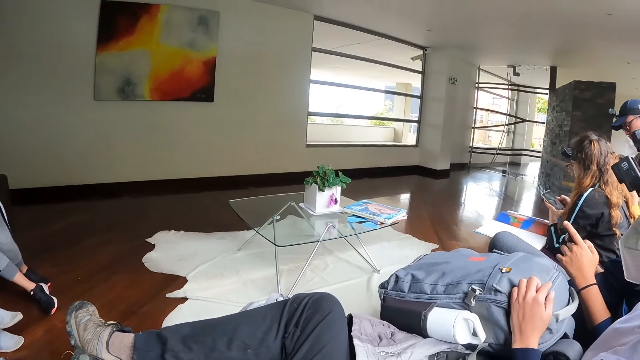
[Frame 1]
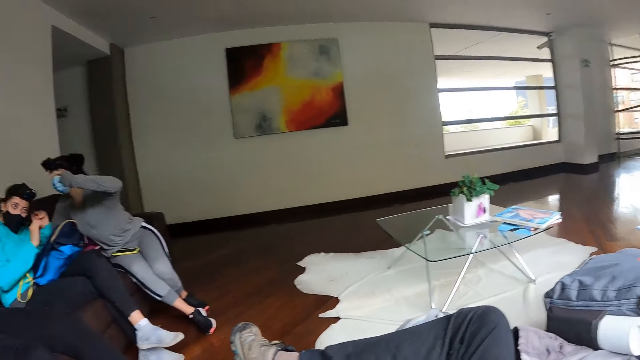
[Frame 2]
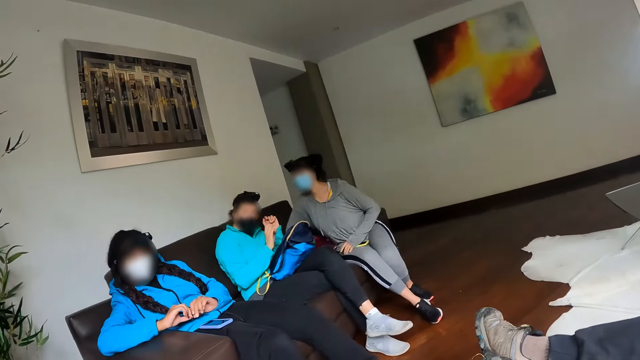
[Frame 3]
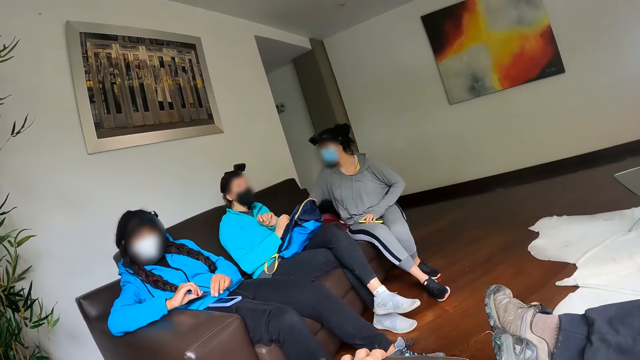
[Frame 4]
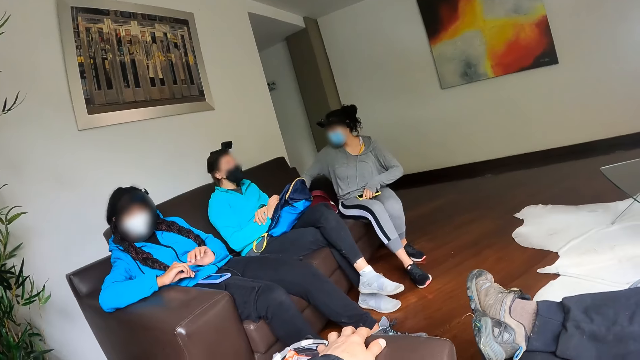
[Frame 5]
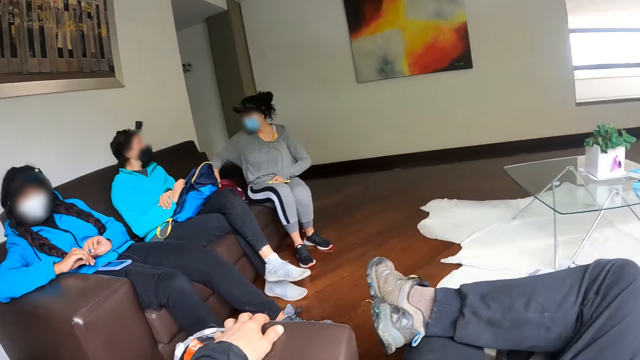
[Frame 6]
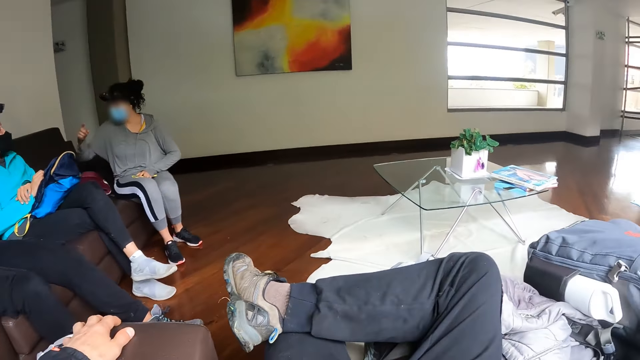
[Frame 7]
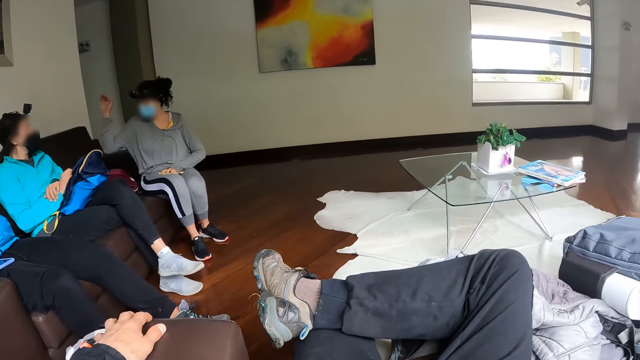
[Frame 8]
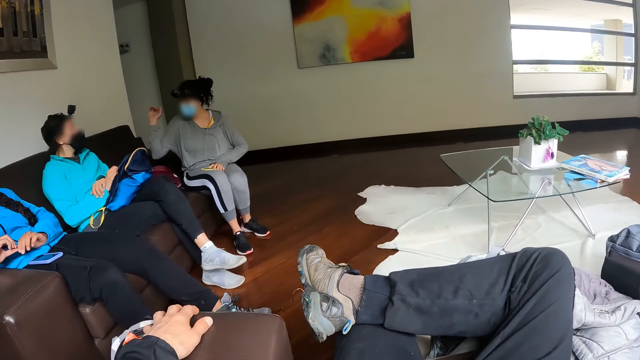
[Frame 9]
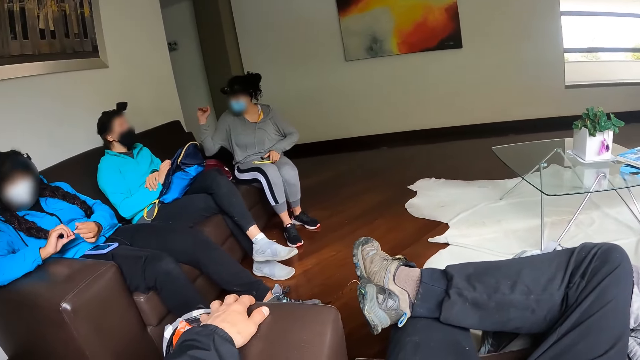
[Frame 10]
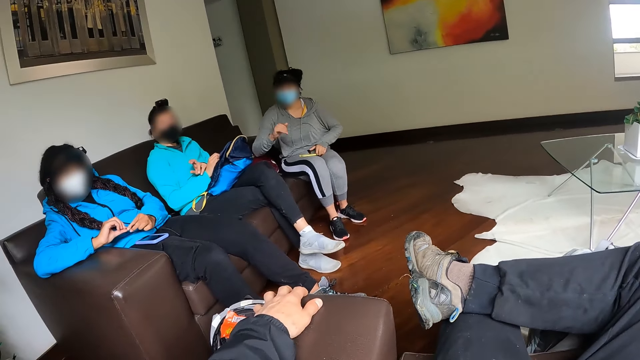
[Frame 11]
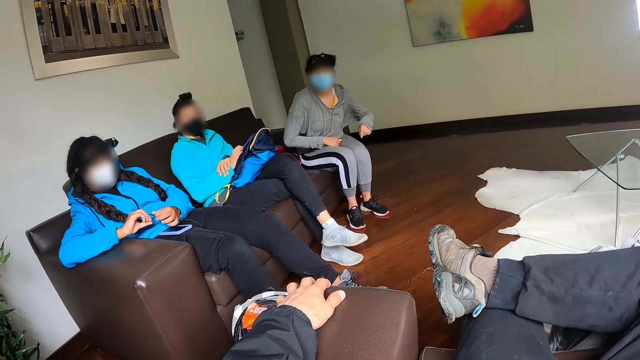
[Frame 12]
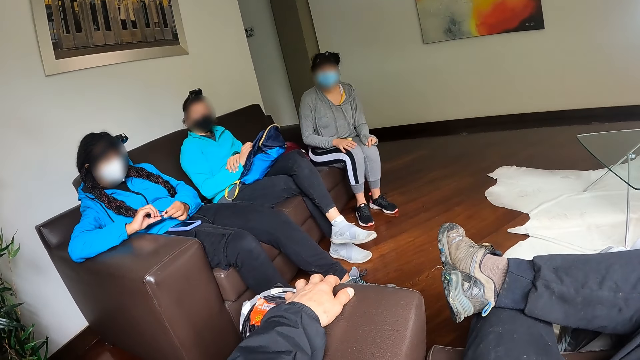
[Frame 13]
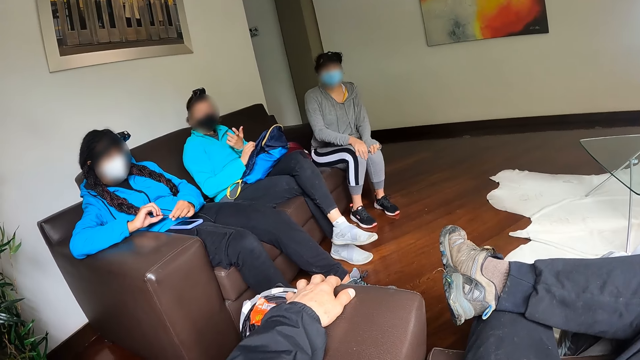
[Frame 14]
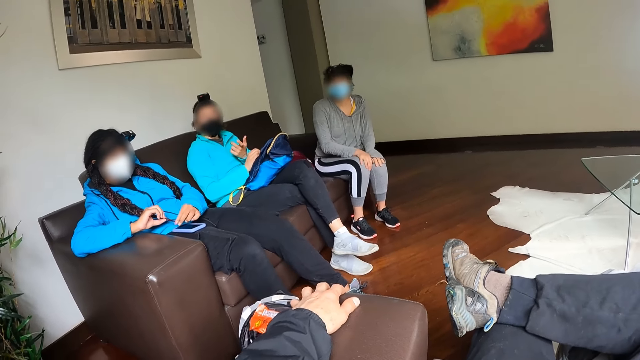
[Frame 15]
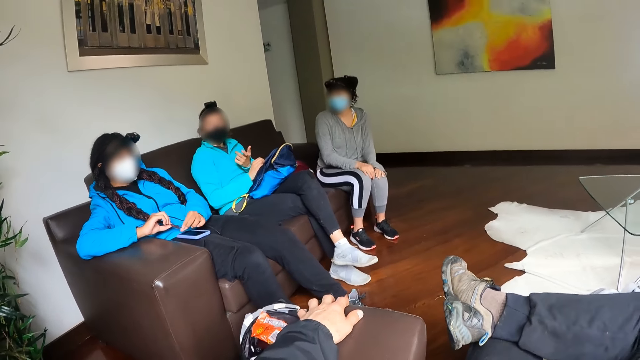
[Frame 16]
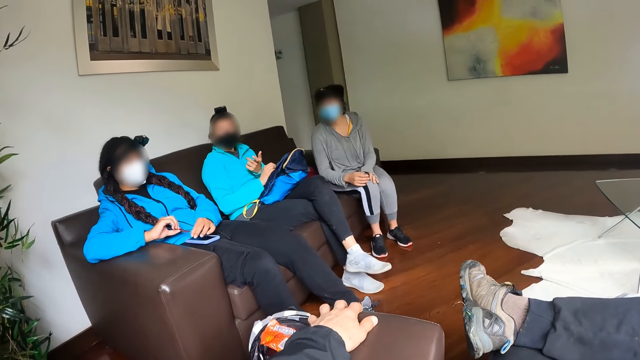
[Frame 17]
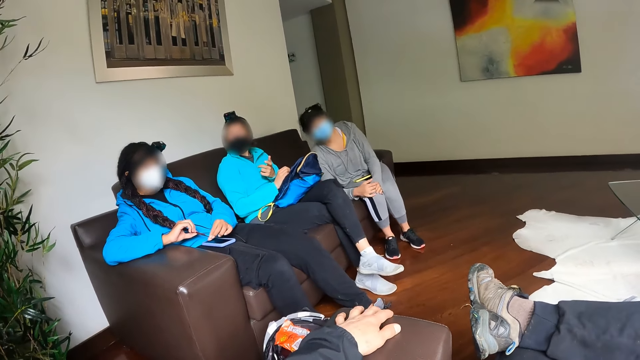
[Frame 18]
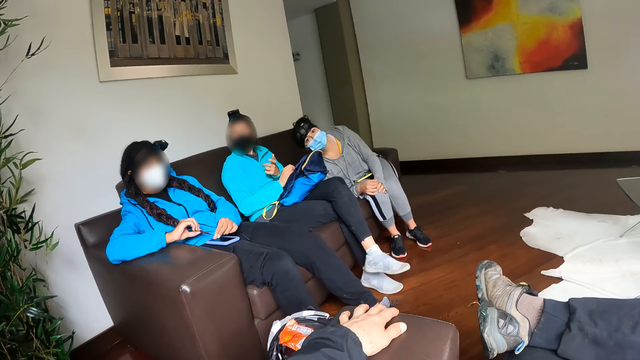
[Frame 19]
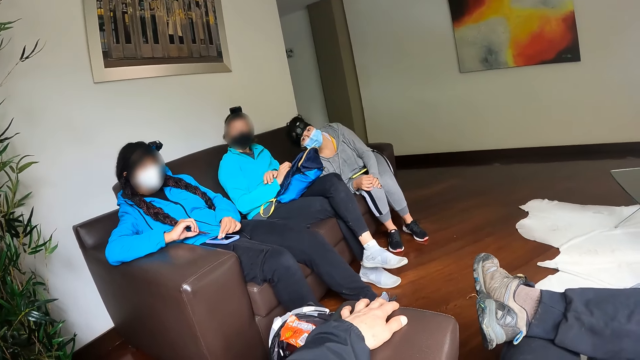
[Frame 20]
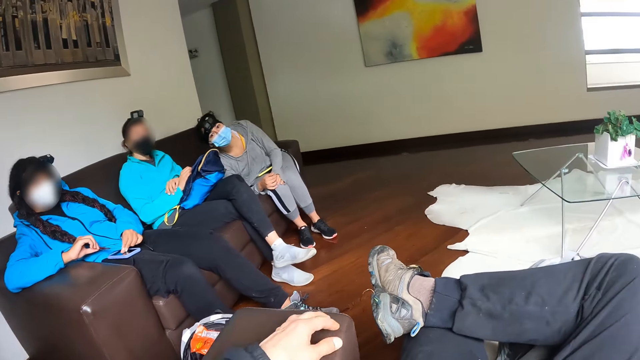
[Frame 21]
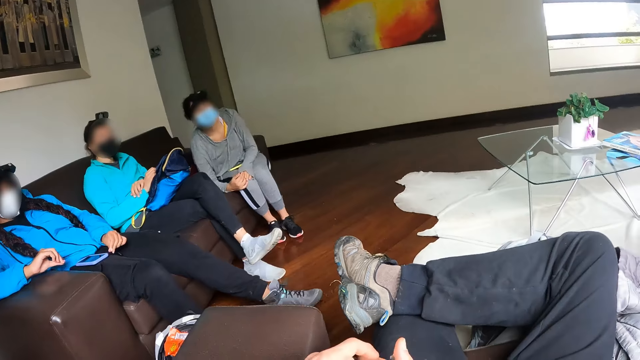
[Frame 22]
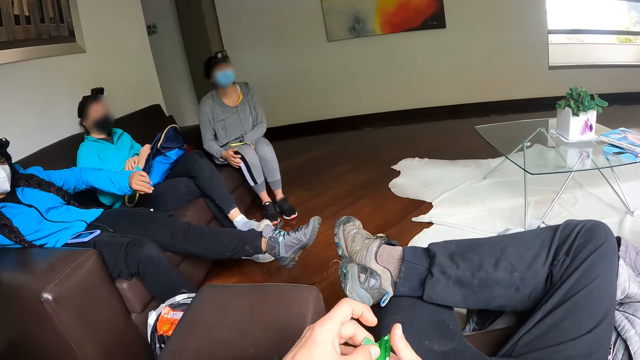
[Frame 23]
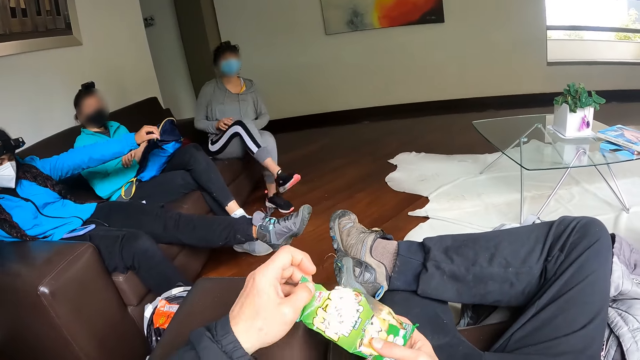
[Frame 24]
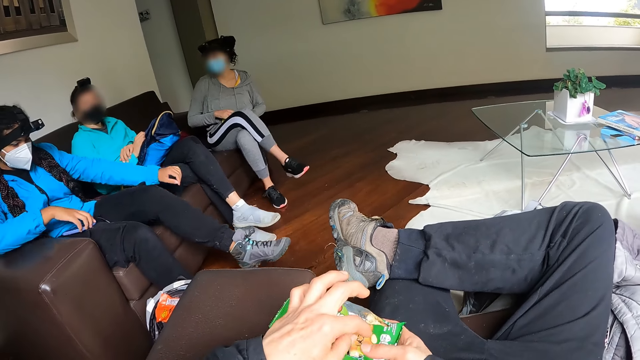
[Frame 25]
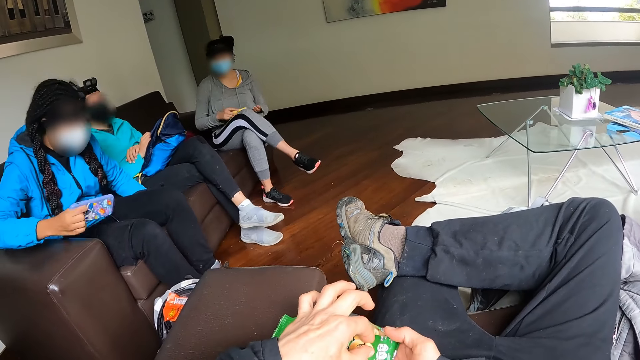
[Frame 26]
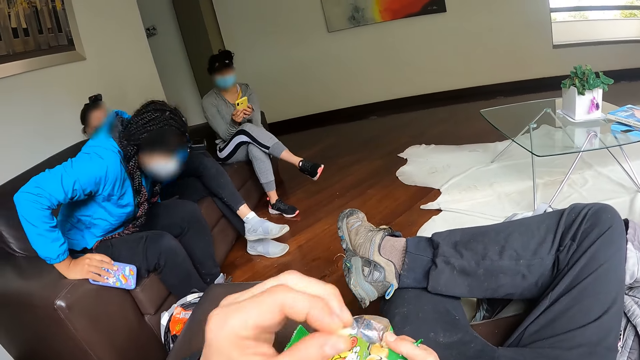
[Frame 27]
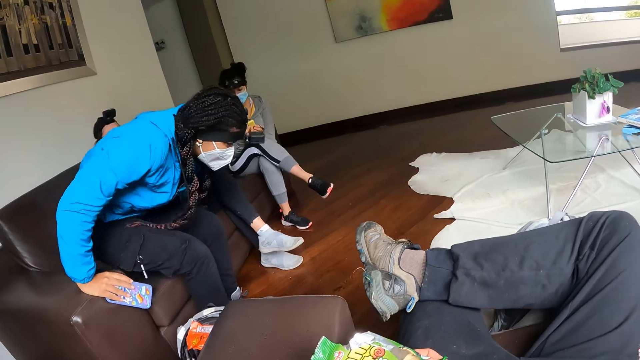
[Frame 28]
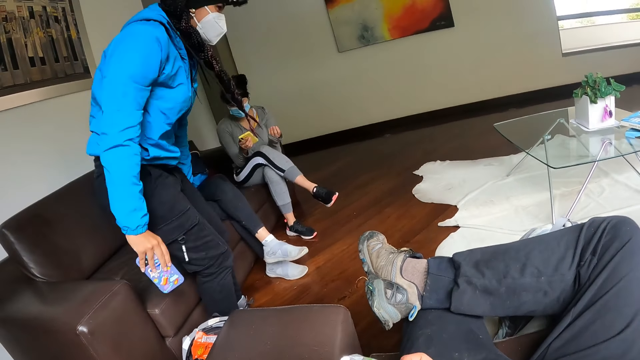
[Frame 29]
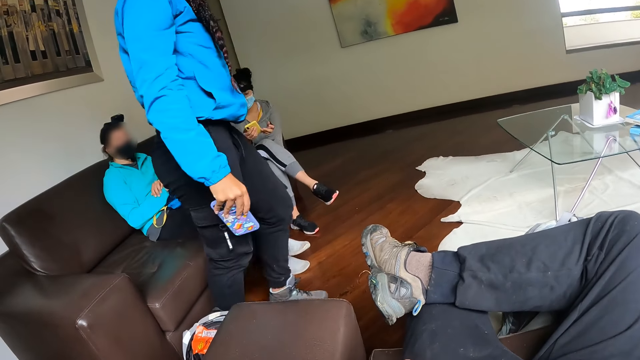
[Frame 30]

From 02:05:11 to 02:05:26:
The camera wearer looks to his left. He looks down. He looks to his left. He nods his head. He taps the seat with his left hand. He opens the packet of nuts. The woman picks up the phone from her leg with her right hand. The camera wearer picks up a nut. The woman stands up from the sofa. The camera wearer eats the nut.

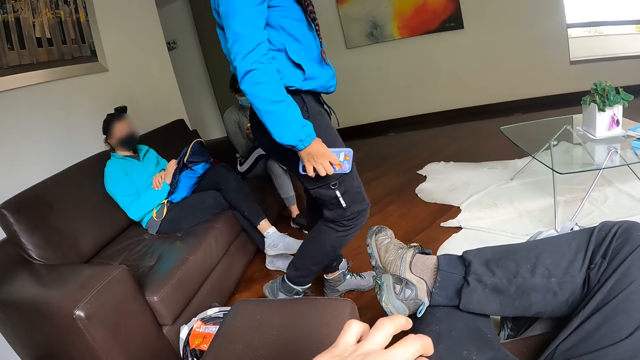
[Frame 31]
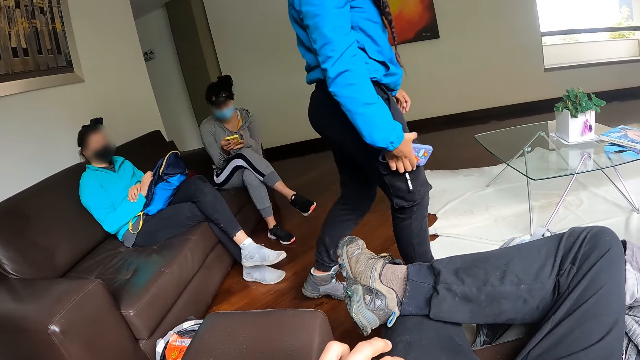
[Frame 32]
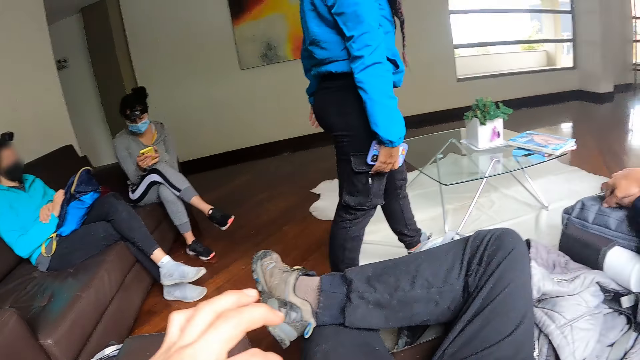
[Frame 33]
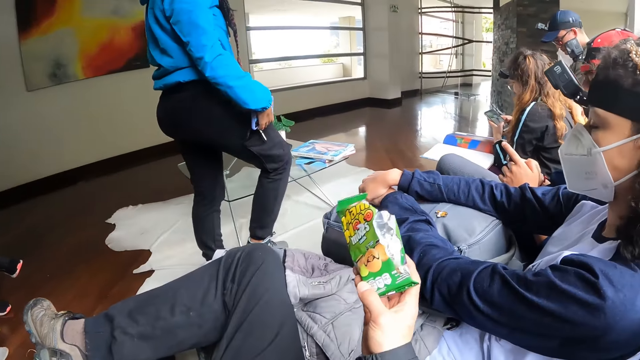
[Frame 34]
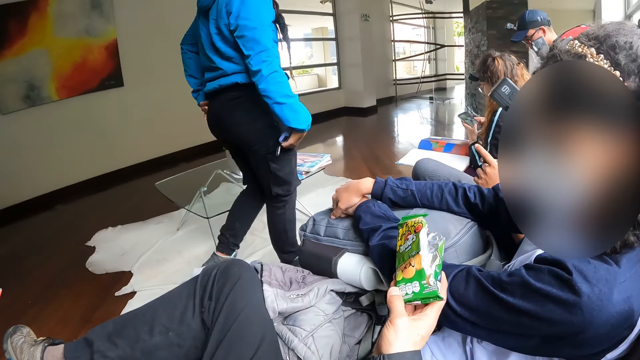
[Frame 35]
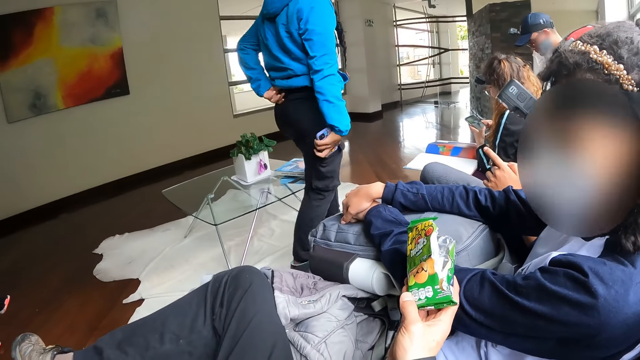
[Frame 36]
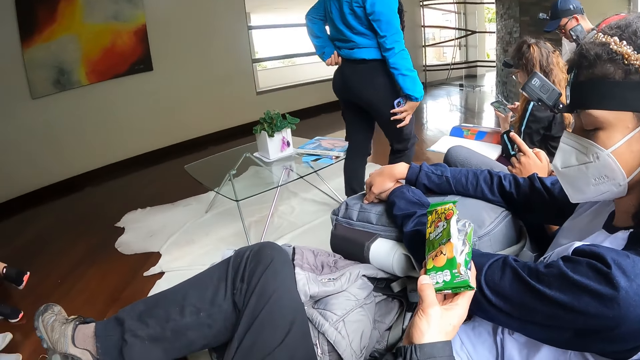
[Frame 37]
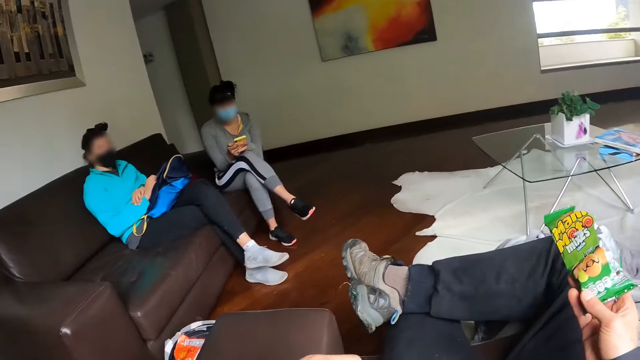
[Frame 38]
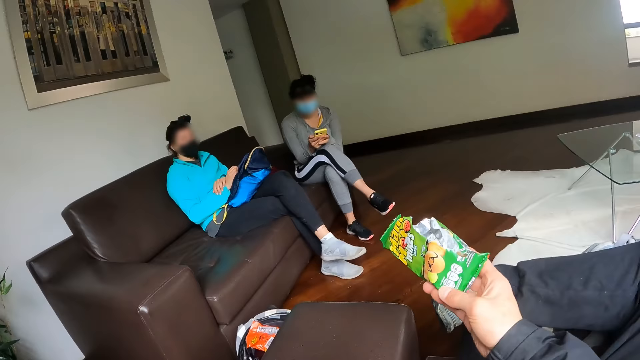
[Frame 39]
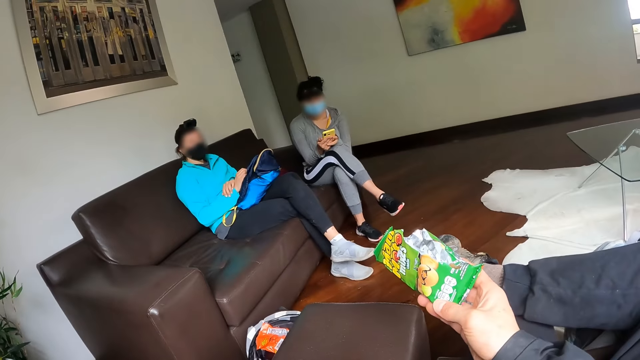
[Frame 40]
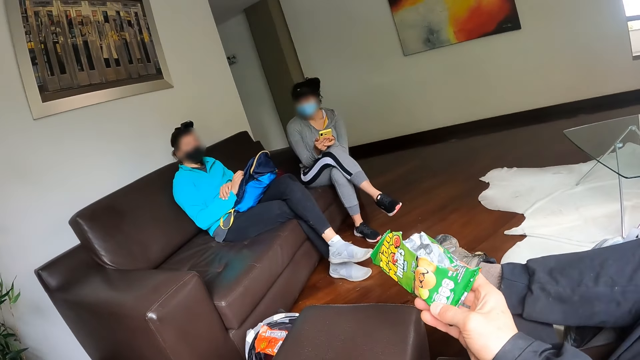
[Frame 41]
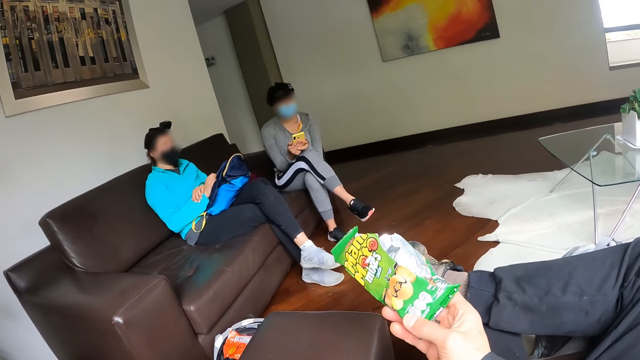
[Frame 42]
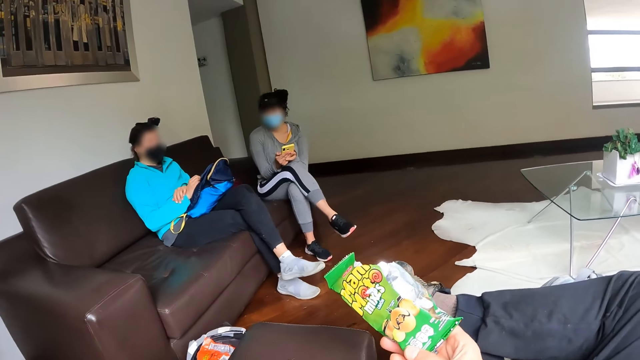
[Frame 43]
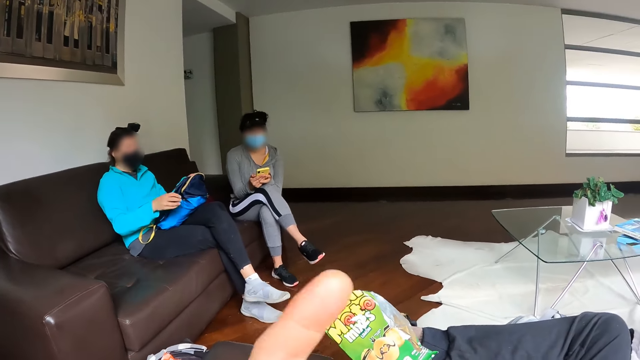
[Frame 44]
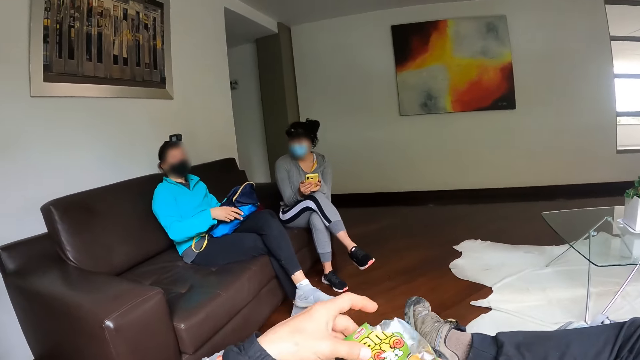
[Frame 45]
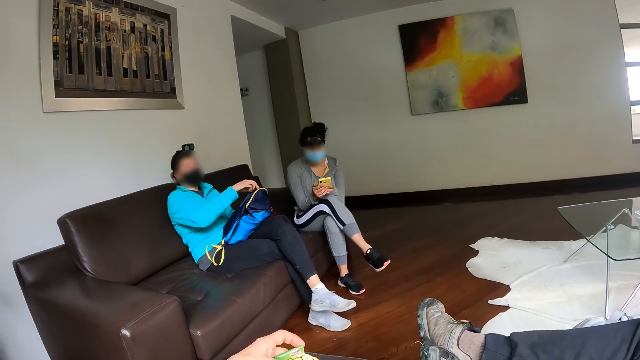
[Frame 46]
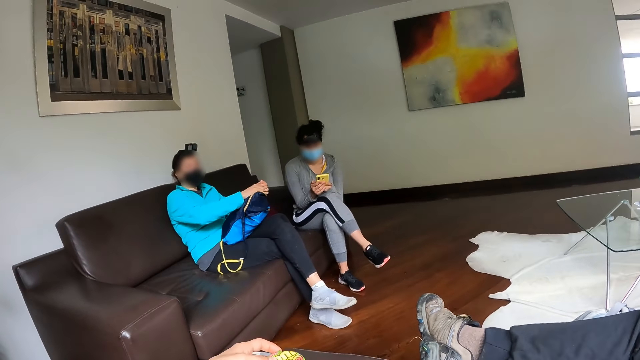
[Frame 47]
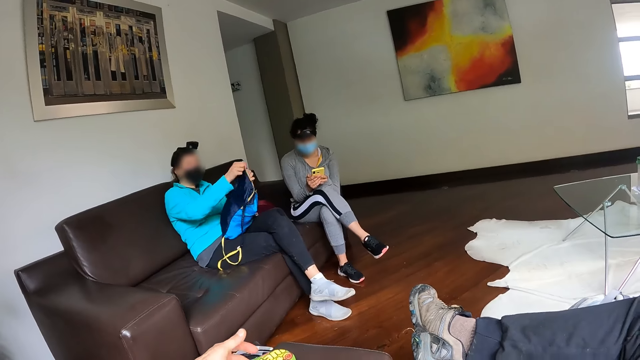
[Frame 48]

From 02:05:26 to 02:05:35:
The camera wearer picks up a nut. A woman operates the phone. The camera wearer moves the pack of peanuts towards another woman with his right hand. He looks to his right. He hands the packet of nuts to a woman. He looks to his left. He hands the packet of nuts to another woman. He holds the packet of nuts with his left hand. Another woman opens the bag with her right hand. The camera wearer drops the pack of peanuts on the sofa with his left hand.
